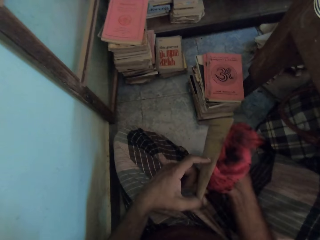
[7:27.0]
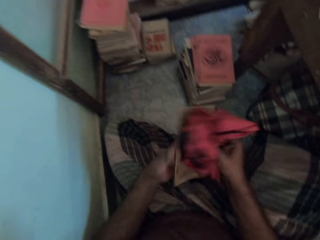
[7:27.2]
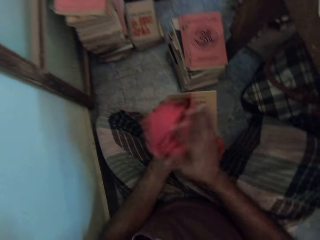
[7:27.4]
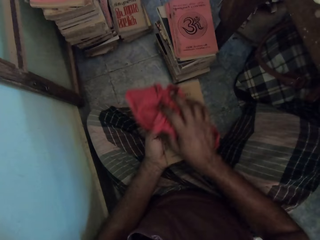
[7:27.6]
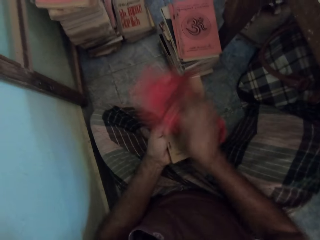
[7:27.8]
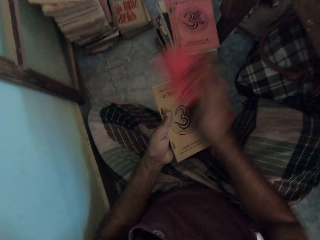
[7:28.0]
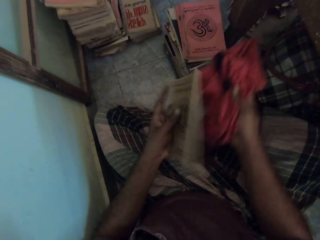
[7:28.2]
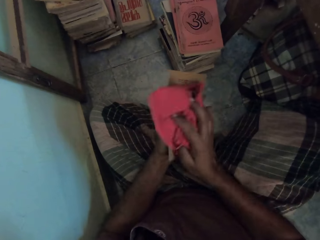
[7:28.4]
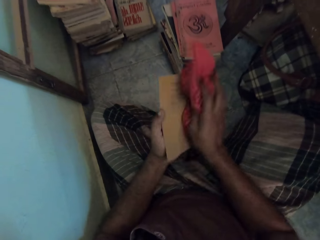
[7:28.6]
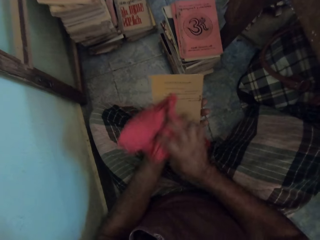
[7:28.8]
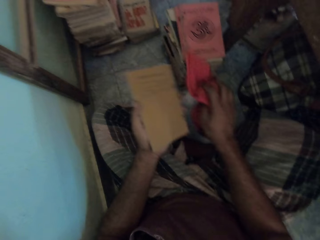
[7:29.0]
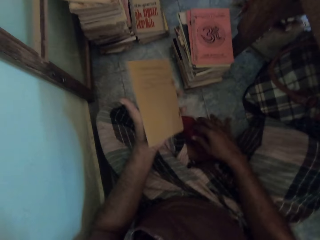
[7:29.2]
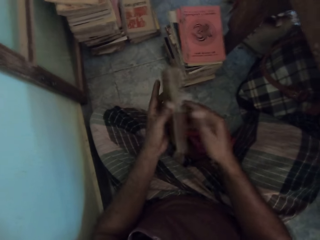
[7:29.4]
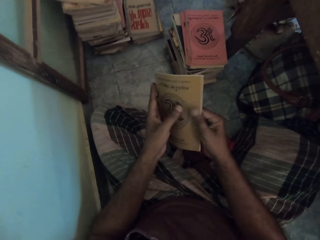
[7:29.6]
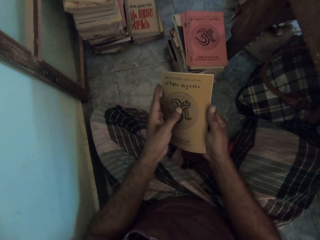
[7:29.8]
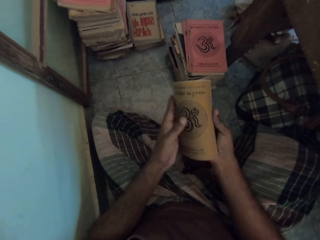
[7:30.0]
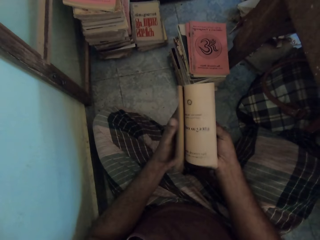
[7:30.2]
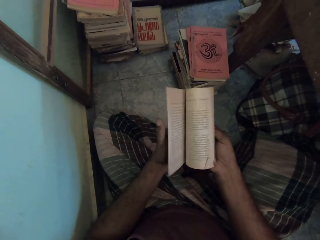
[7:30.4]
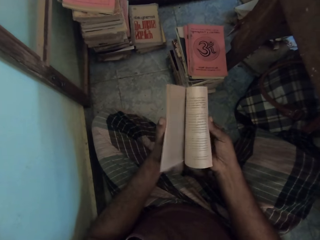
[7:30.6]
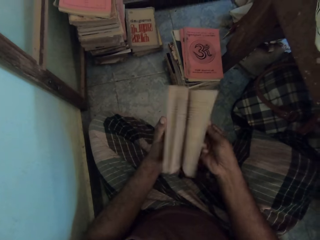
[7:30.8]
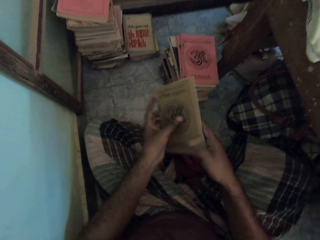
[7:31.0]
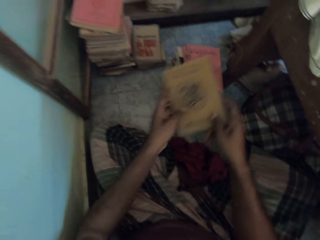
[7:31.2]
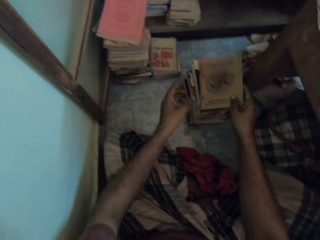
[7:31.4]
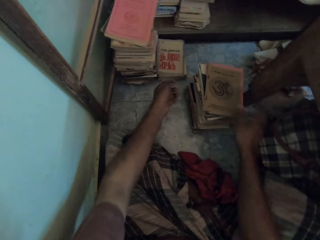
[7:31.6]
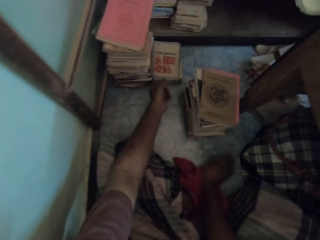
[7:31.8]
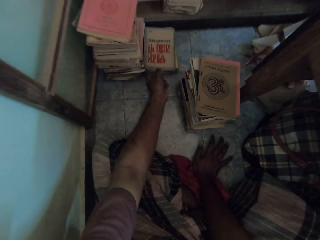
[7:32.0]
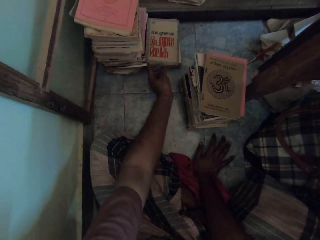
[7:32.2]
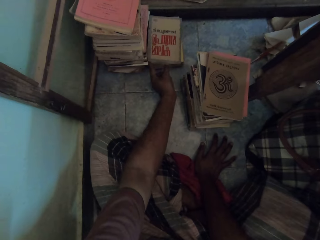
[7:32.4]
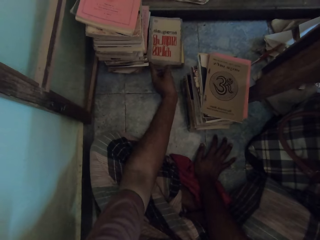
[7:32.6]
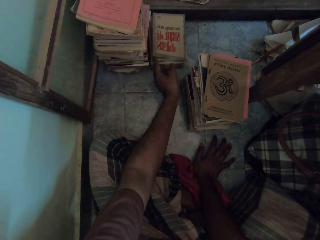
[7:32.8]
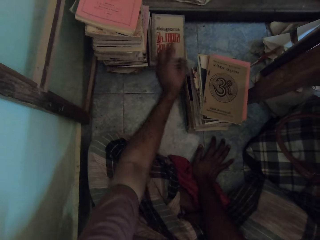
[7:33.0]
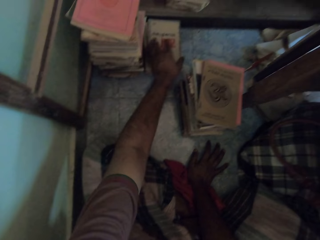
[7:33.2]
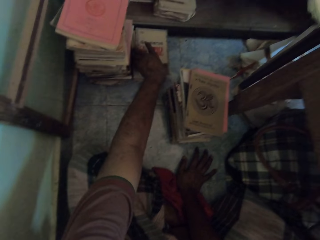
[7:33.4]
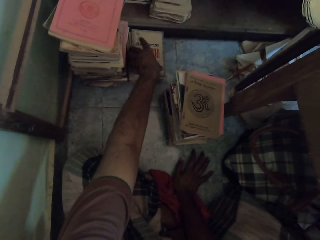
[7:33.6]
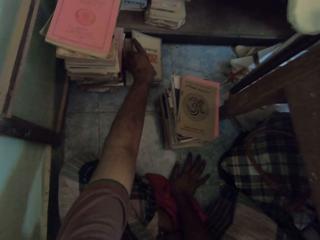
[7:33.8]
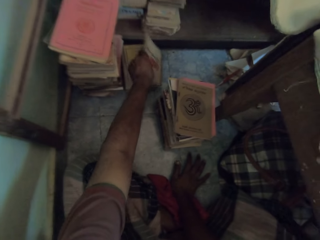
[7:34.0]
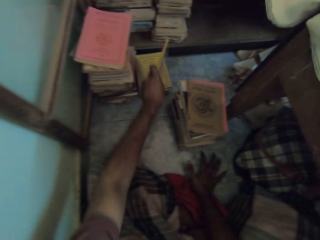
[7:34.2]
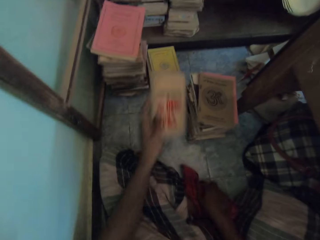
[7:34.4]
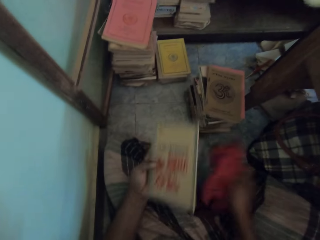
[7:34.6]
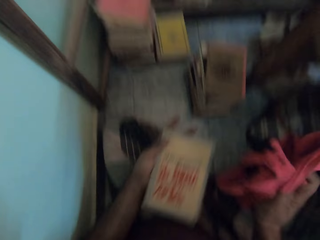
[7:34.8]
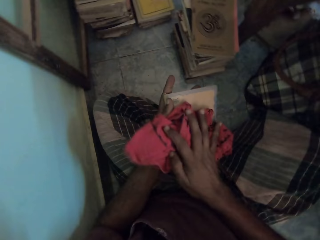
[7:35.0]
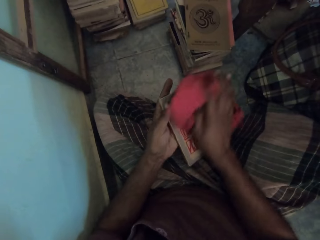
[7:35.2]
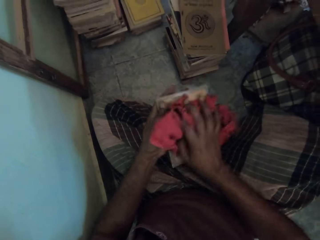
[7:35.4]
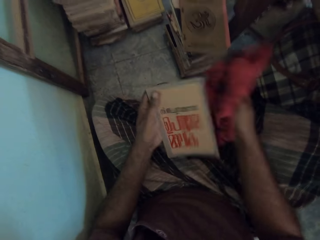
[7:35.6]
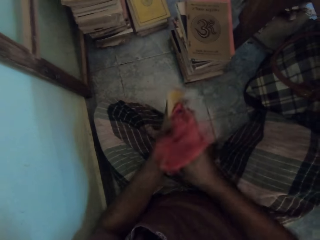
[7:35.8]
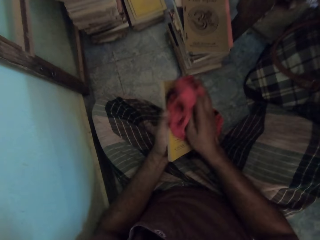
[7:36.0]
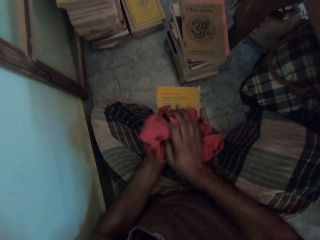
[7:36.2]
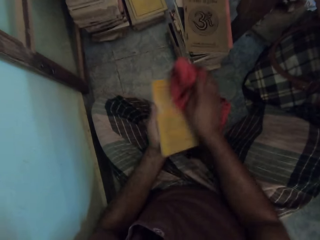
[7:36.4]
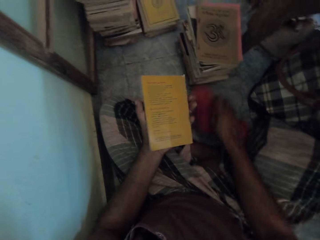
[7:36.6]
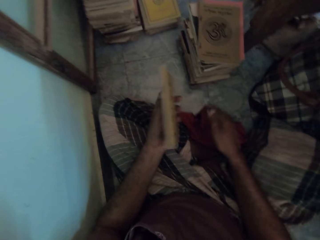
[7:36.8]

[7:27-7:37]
The camera wearer wipes a book with a cloth. They put the cloth on the floor. They open the book pages. They put the book on a pile of books. They pick up the book. They pick up the cloth. They wipe the book with the cloth.

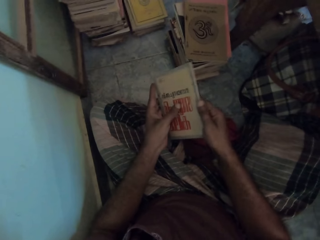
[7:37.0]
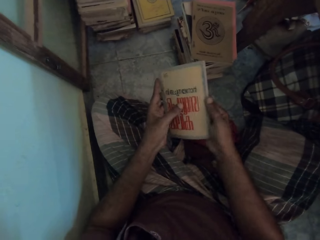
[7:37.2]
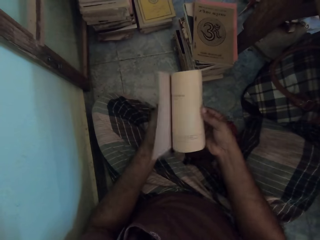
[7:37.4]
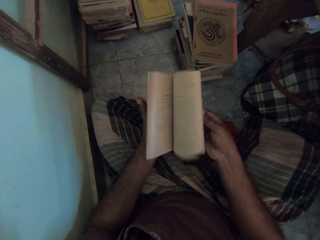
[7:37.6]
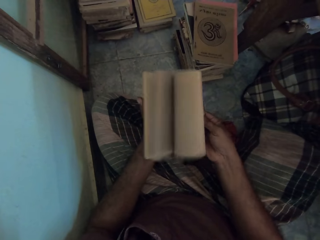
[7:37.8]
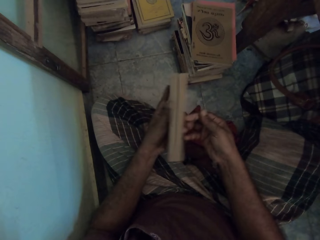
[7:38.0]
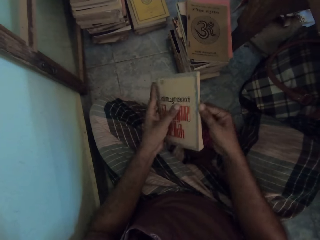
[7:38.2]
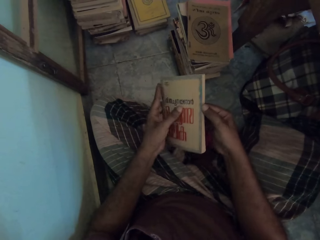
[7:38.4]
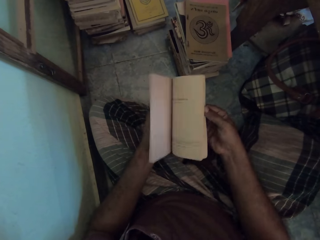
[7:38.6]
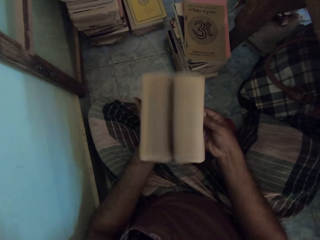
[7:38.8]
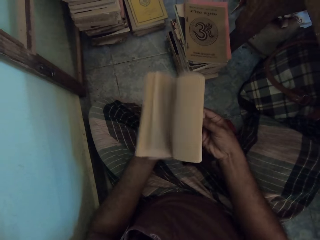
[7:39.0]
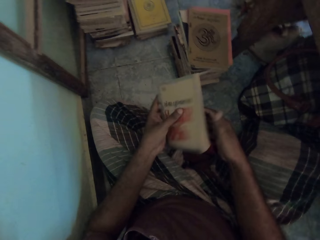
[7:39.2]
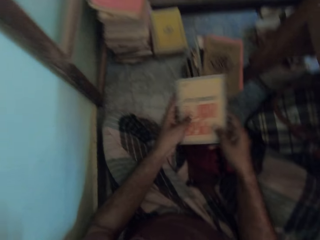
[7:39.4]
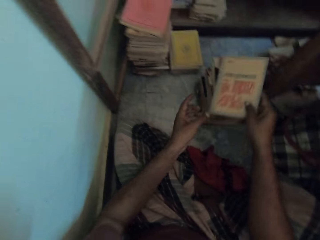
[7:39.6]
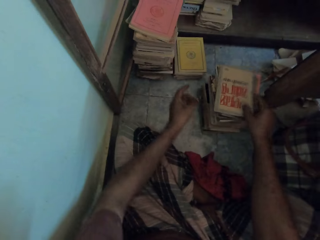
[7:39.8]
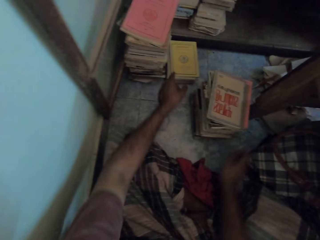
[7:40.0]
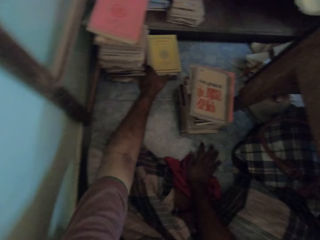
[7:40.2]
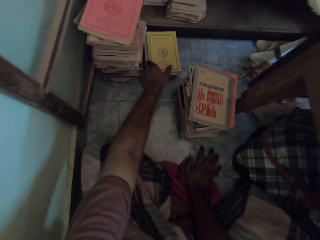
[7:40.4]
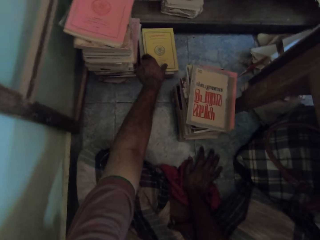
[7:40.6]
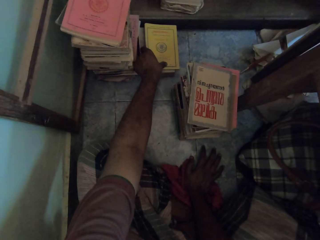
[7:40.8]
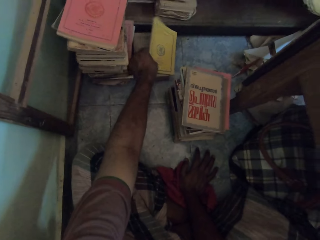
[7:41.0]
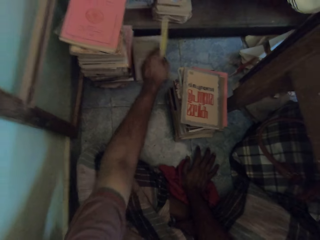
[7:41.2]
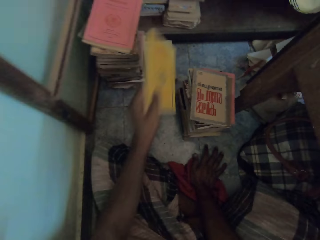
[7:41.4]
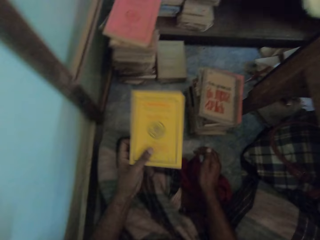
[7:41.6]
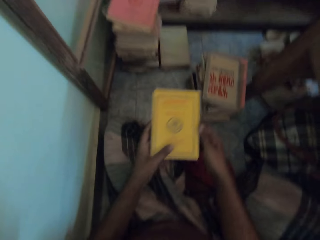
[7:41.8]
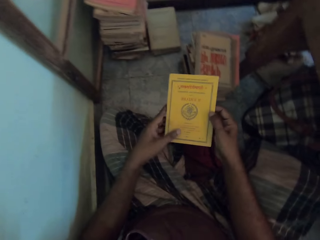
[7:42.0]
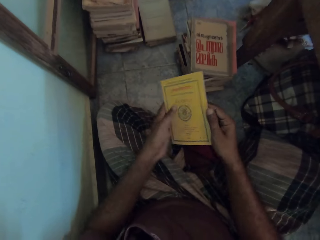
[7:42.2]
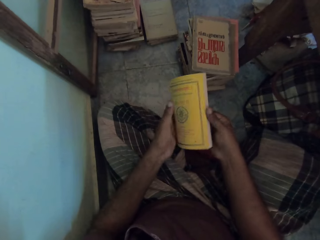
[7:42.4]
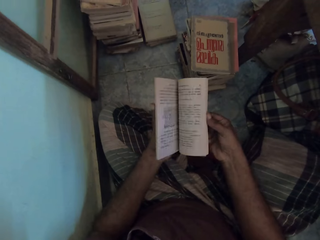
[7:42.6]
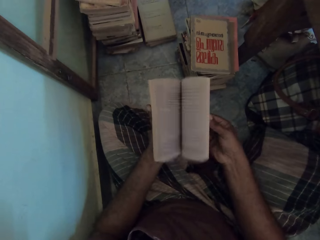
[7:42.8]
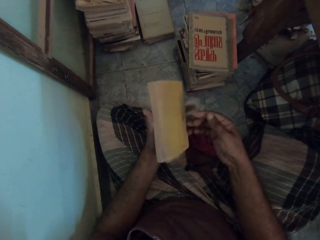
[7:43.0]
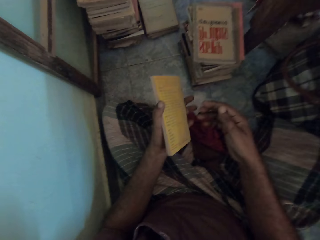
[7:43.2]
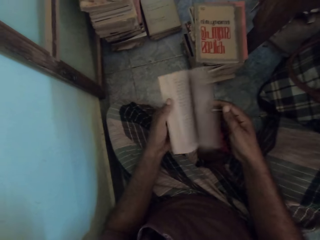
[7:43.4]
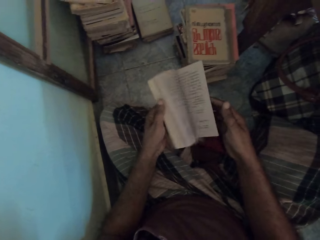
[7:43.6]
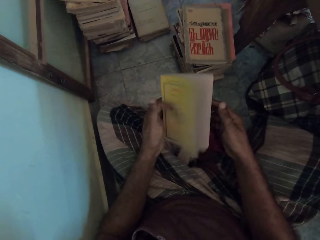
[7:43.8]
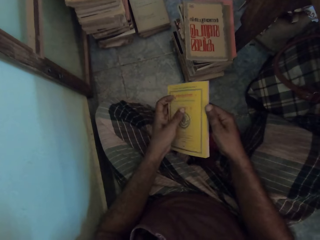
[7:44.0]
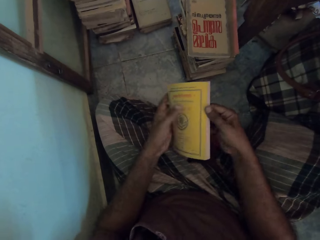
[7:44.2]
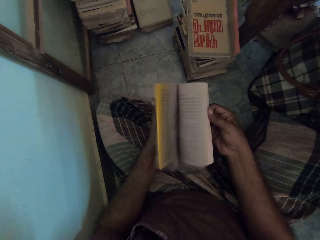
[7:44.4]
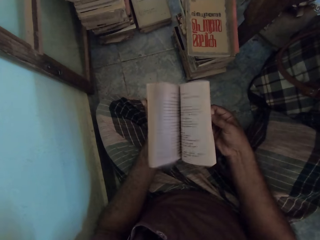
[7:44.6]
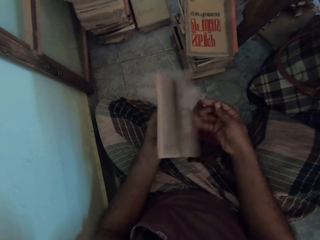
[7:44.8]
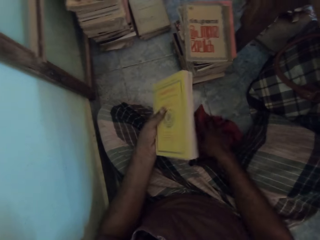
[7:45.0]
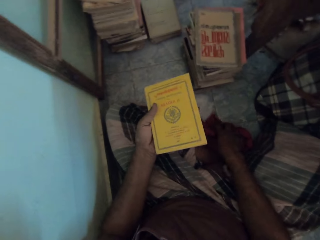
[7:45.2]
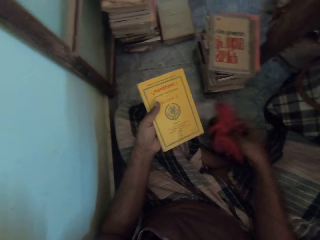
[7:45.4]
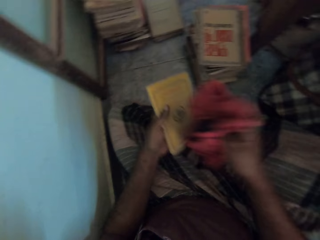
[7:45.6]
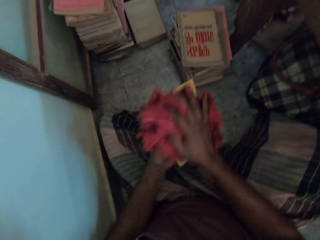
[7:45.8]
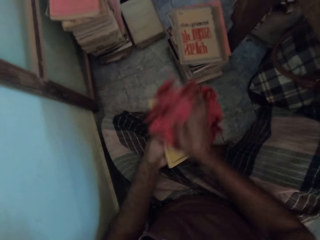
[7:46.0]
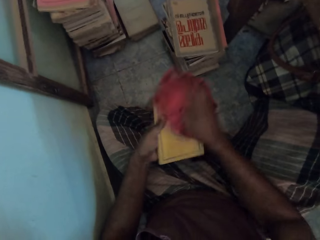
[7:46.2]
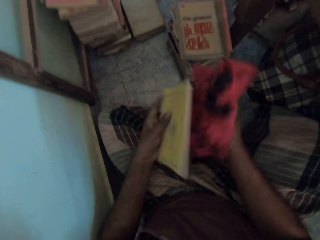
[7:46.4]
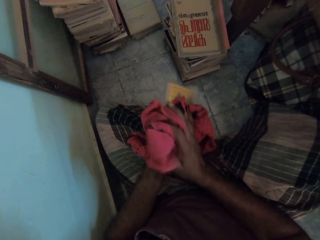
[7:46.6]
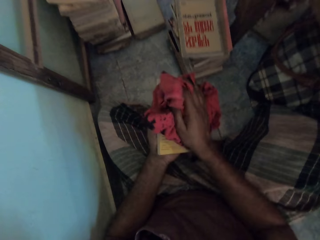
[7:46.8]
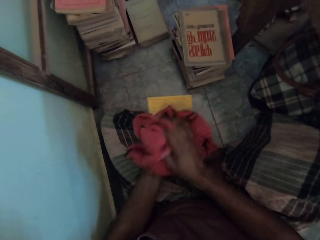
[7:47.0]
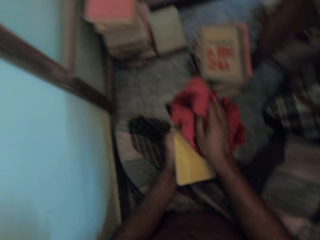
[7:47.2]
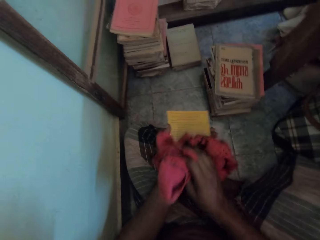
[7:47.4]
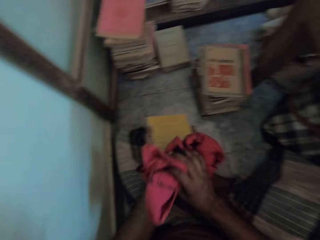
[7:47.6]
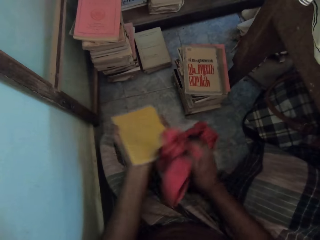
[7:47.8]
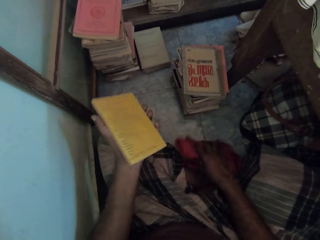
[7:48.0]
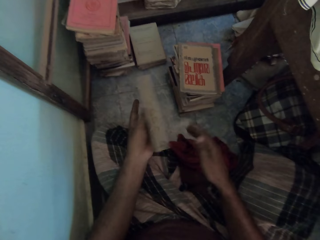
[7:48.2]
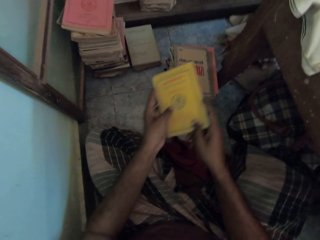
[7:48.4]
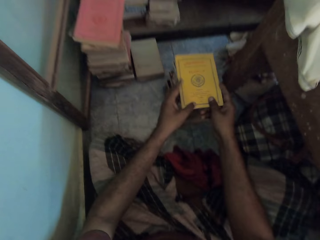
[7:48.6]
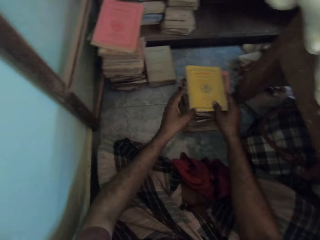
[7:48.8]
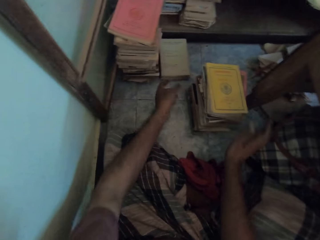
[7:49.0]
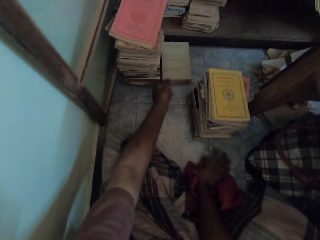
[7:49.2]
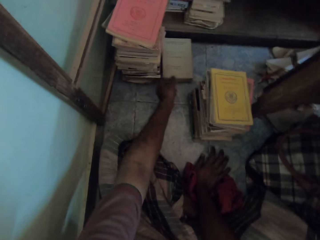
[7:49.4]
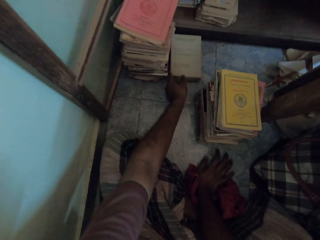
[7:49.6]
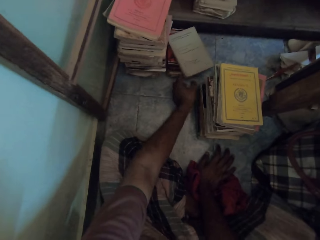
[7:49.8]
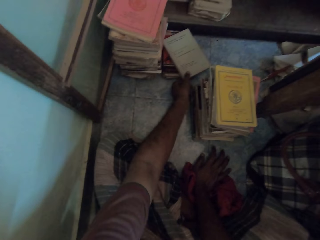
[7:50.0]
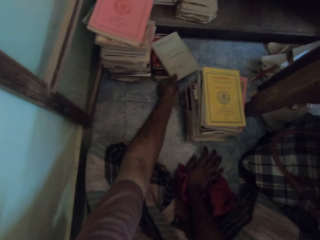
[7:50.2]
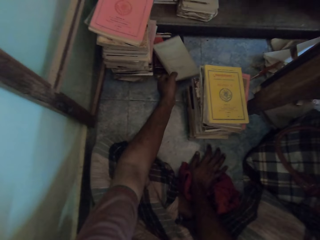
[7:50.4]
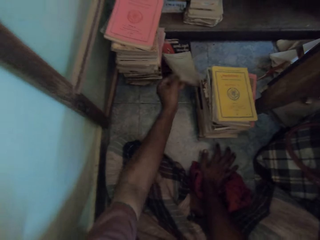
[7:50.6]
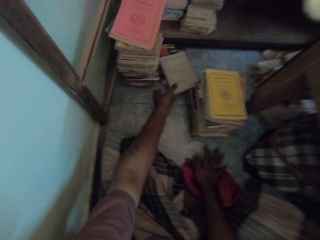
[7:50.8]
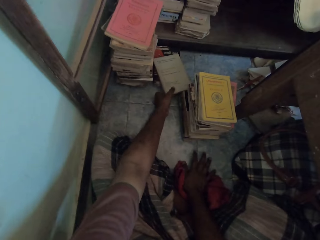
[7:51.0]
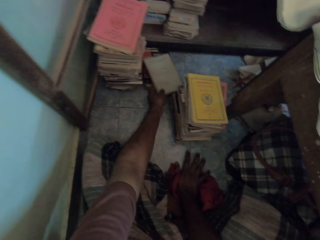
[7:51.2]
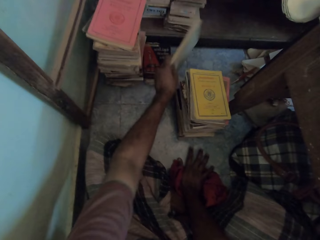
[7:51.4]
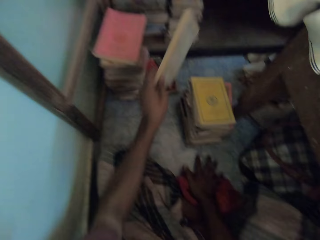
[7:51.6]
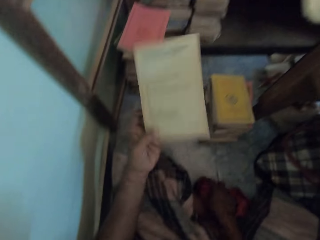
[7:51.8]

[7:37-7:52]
The camera wearer puts a cloth on the floor. They open the book pages. They put the book on a pile of books. They pick up the book. They open the book pages. They pick up the cloth. They wipe the book with the cloth. They put the cloth on the floor. They put the book on the pile of books. They pick up the book.
